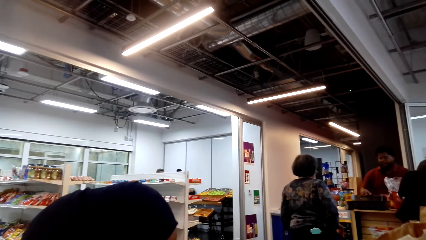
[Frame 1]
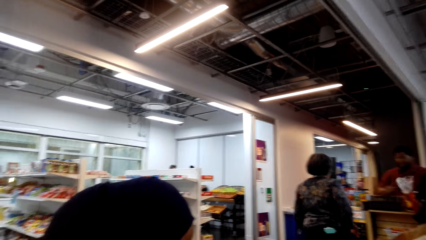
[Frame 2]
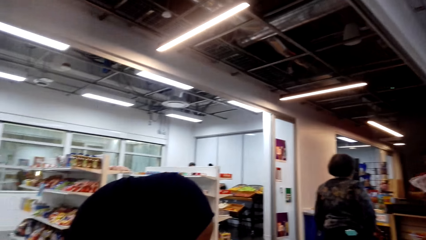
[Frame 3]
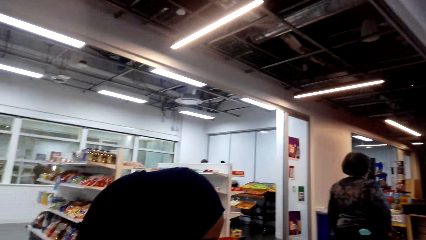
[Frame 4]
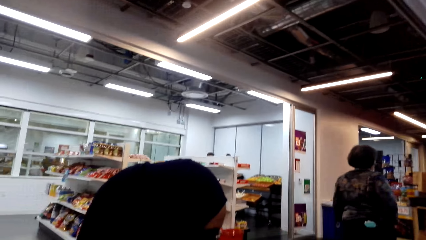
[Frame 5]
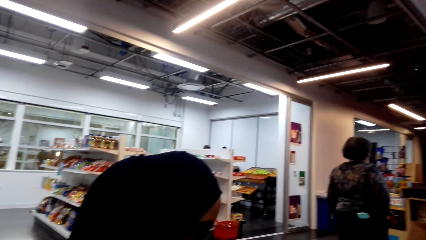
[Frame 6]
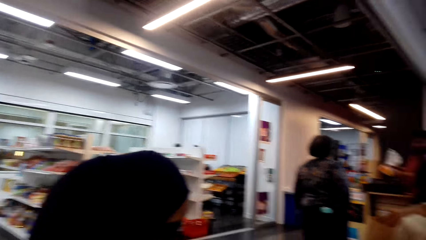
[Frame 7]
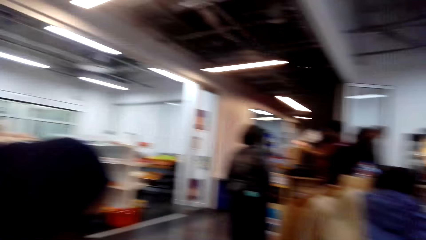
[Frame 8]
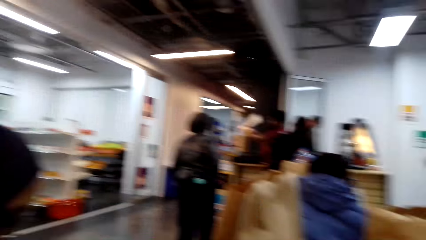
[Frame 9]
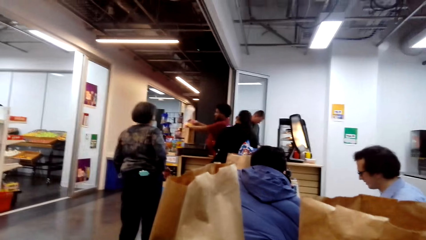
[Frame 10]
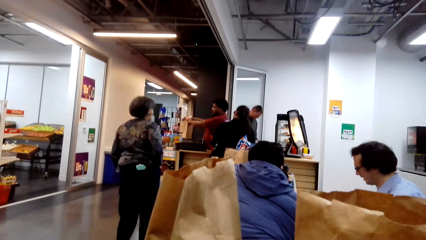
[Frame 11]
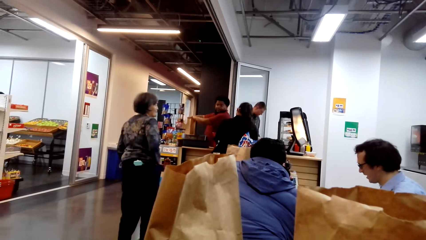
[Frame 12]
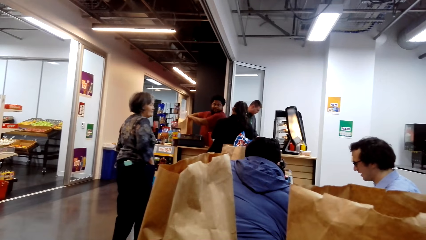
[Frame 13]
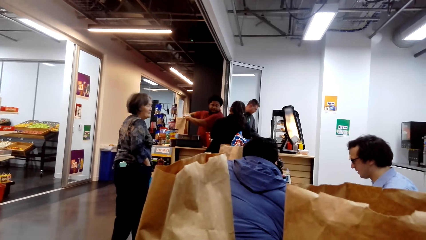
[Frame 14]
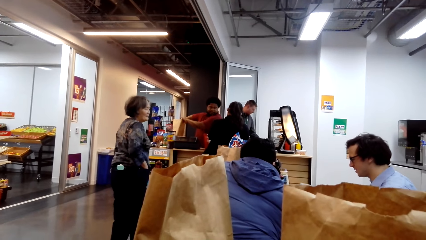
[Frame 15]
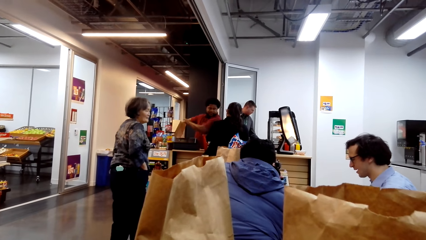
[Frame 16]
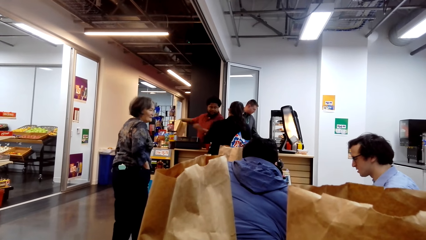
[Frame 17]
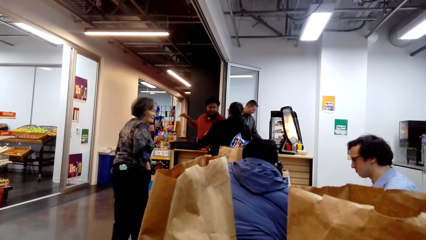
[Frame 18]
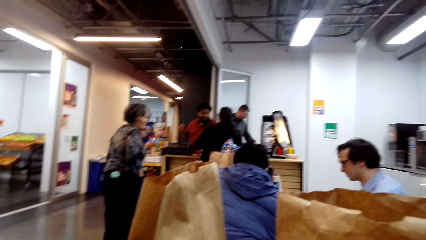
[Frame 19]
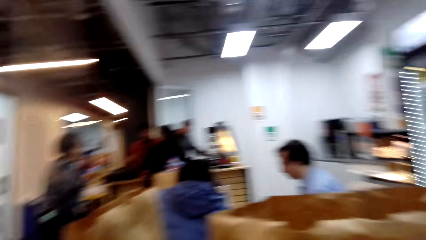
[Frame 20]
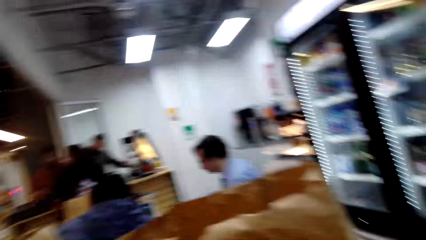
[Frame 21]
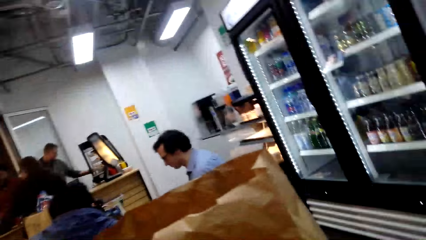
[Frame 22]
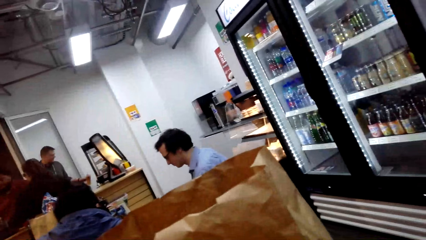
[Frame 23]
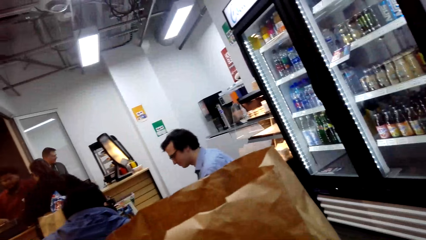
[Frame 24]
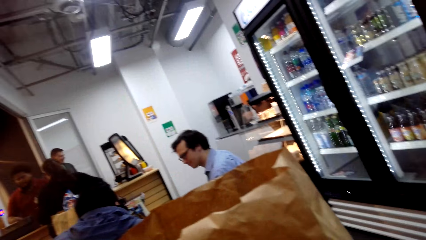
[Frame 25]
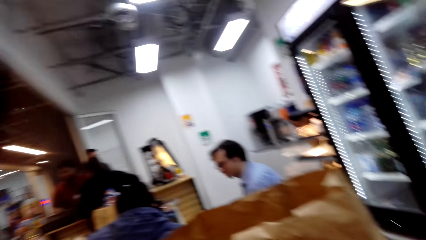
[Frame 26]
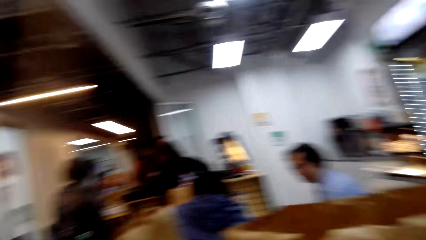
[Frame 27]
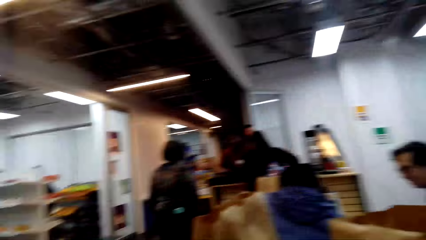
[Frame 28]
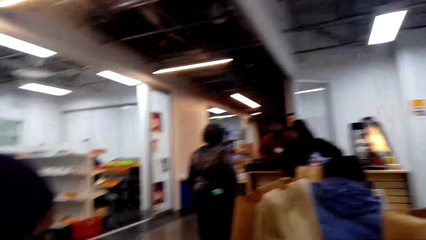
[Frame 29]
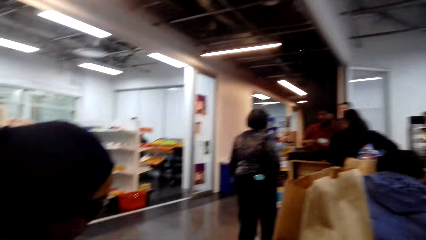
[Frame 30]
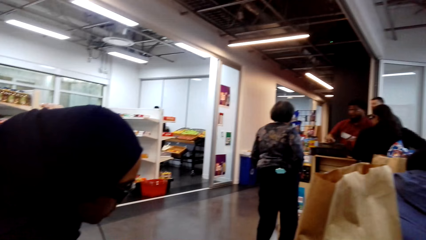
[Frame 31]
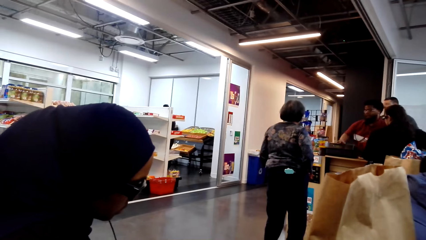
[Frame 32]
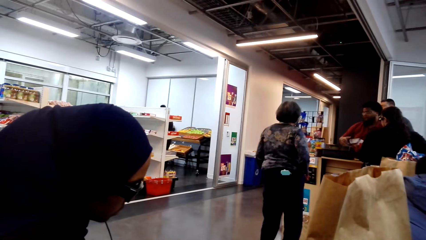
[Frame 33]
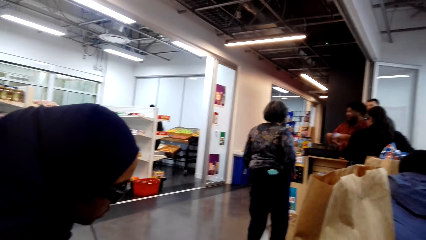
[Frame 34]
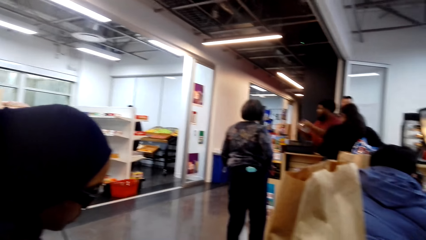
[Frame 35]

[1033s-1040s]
The camera wearer looks around.

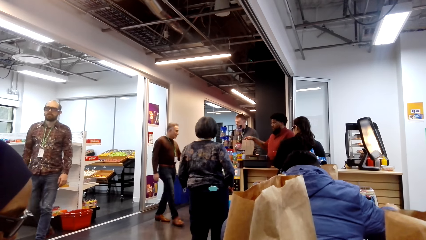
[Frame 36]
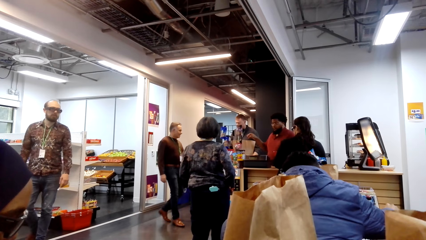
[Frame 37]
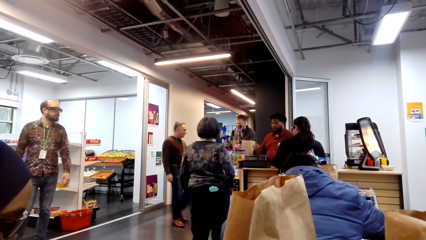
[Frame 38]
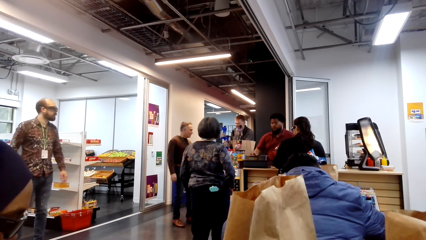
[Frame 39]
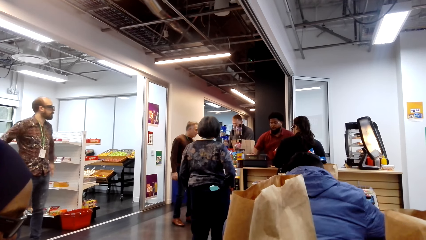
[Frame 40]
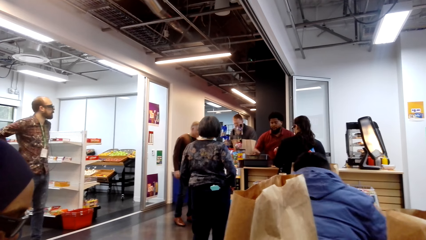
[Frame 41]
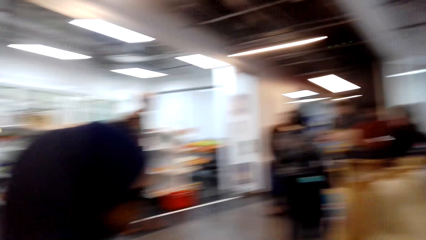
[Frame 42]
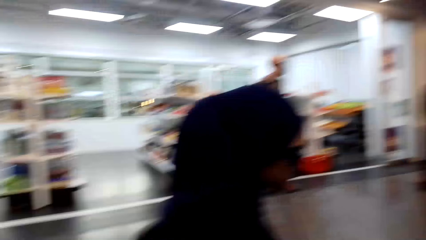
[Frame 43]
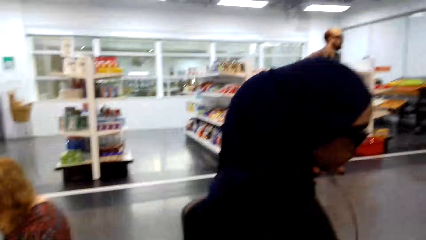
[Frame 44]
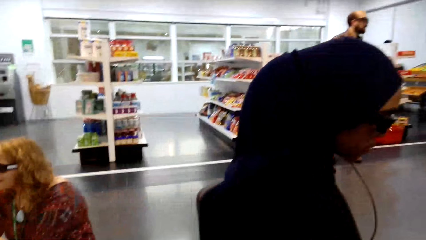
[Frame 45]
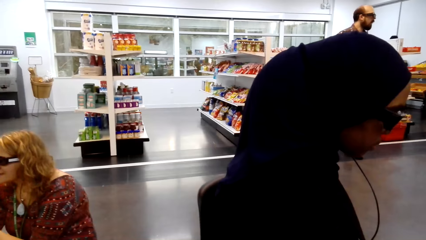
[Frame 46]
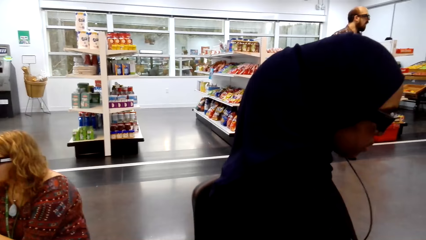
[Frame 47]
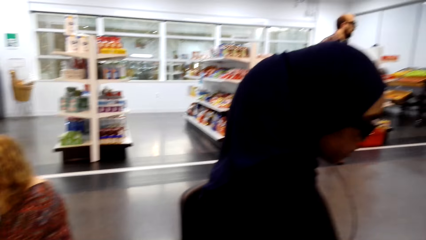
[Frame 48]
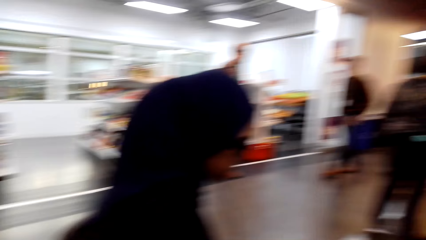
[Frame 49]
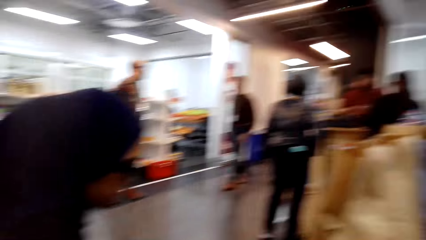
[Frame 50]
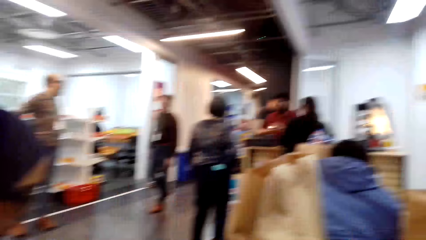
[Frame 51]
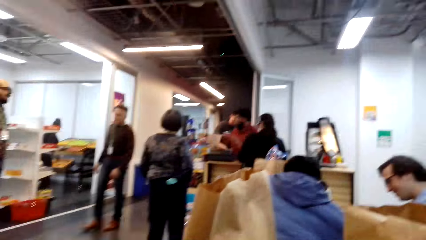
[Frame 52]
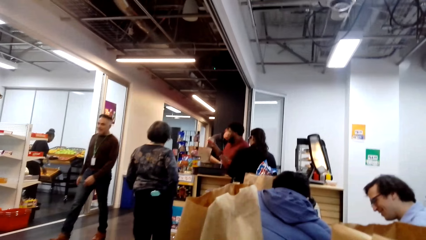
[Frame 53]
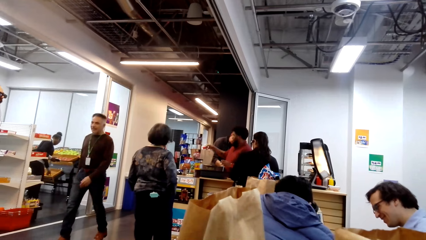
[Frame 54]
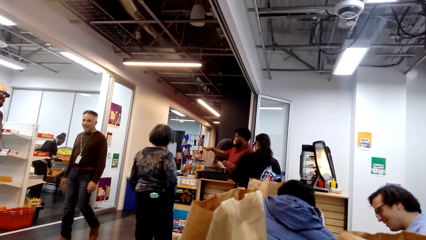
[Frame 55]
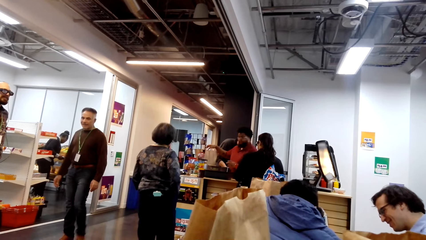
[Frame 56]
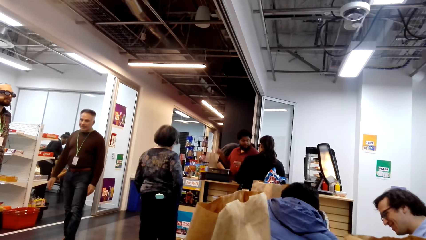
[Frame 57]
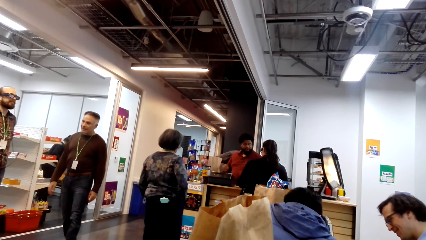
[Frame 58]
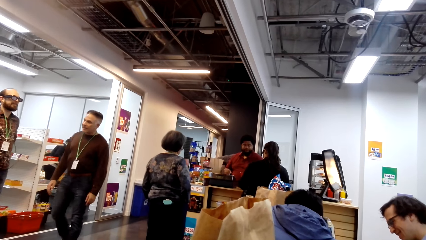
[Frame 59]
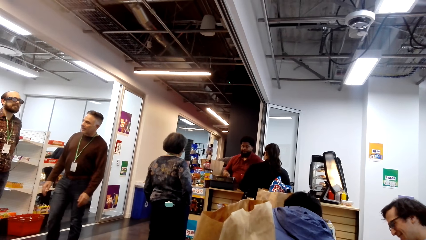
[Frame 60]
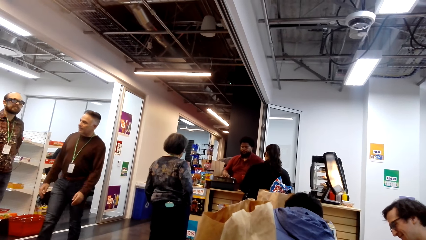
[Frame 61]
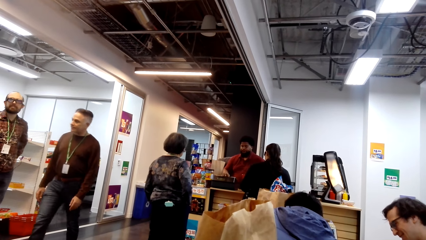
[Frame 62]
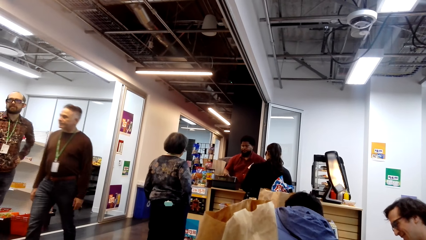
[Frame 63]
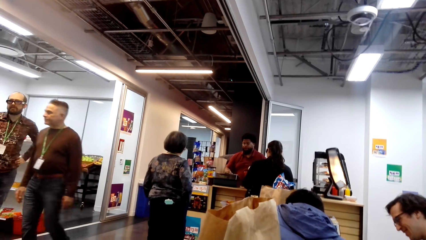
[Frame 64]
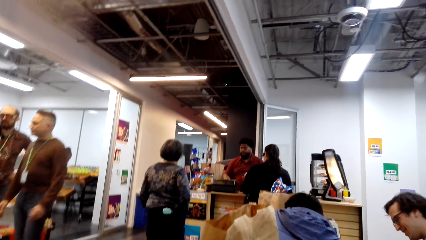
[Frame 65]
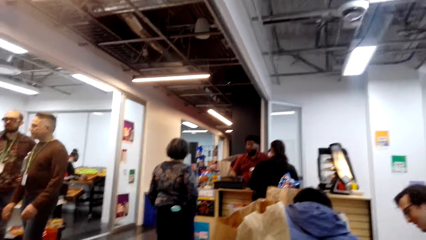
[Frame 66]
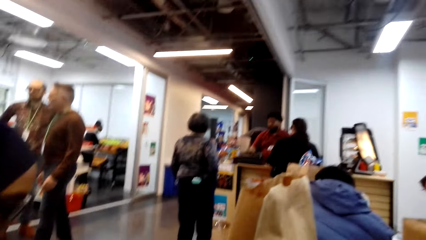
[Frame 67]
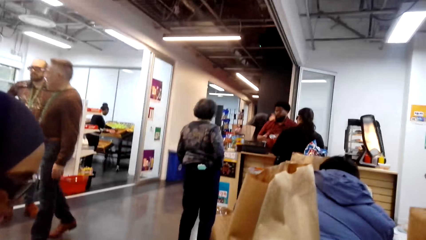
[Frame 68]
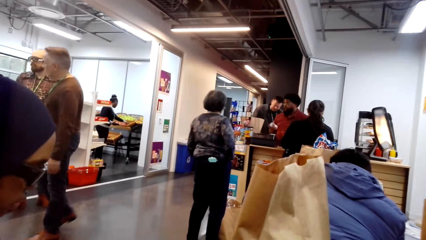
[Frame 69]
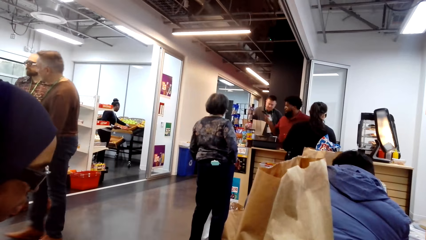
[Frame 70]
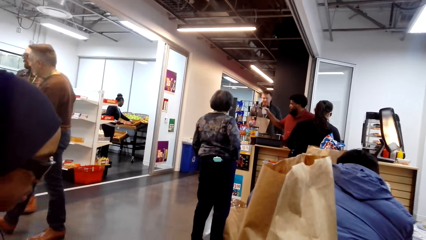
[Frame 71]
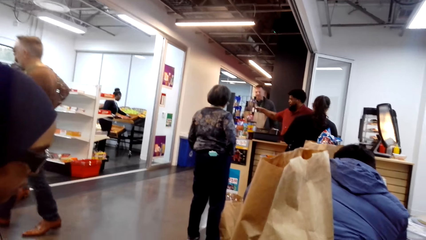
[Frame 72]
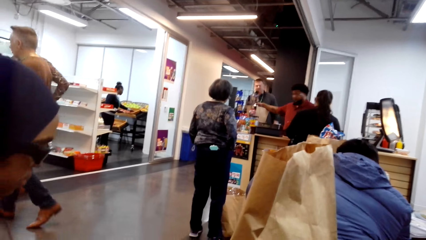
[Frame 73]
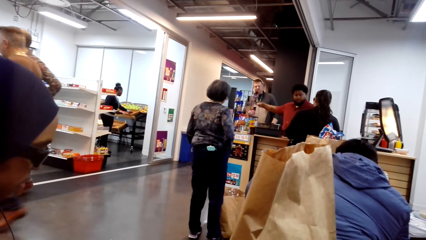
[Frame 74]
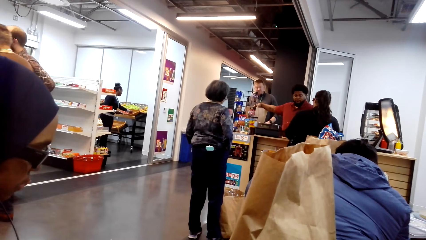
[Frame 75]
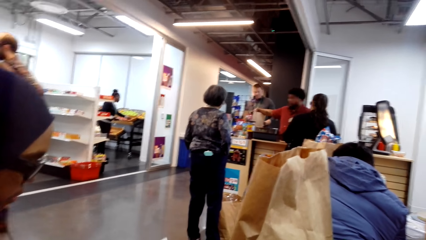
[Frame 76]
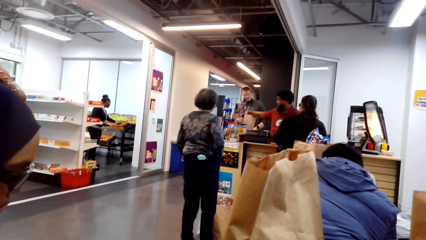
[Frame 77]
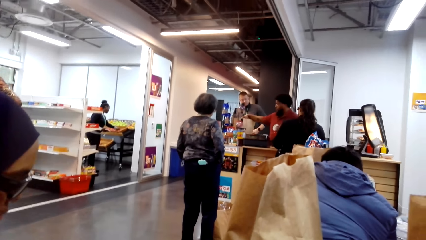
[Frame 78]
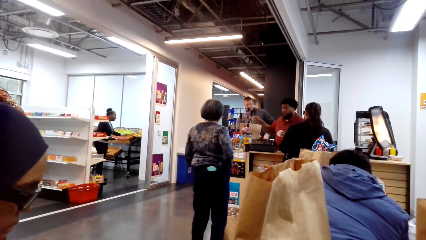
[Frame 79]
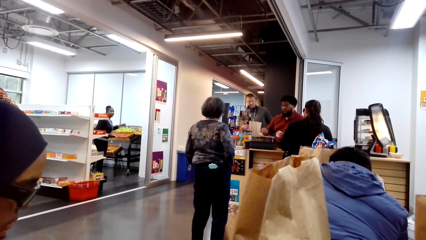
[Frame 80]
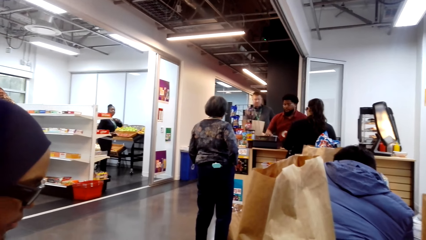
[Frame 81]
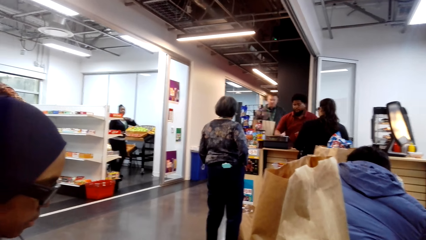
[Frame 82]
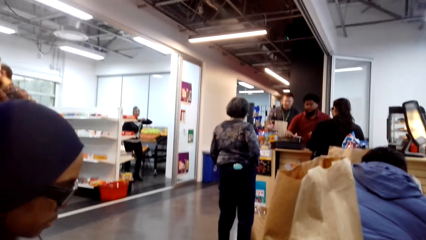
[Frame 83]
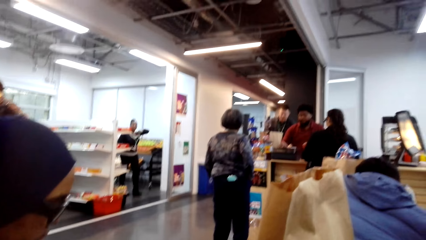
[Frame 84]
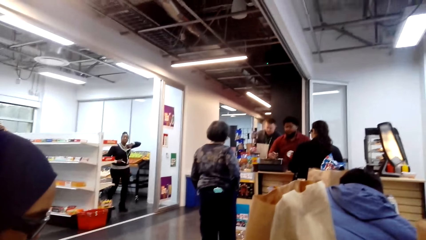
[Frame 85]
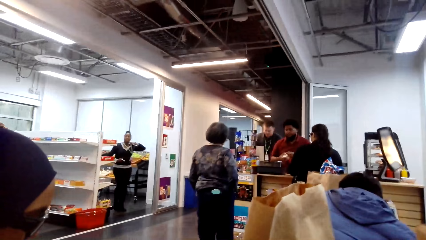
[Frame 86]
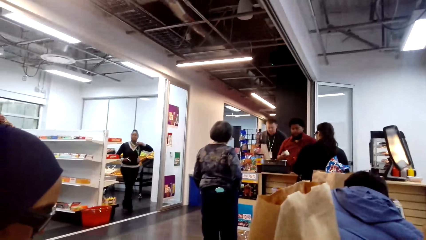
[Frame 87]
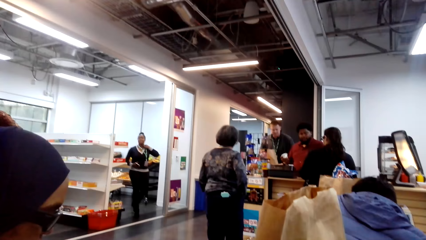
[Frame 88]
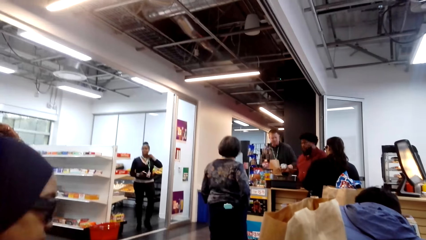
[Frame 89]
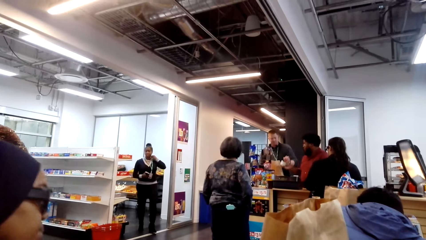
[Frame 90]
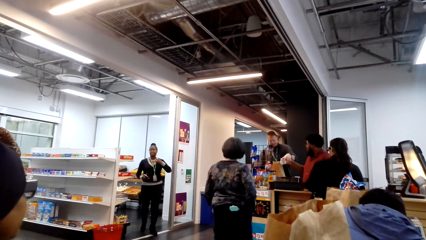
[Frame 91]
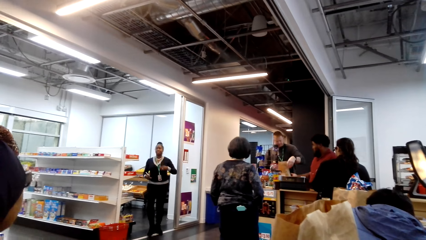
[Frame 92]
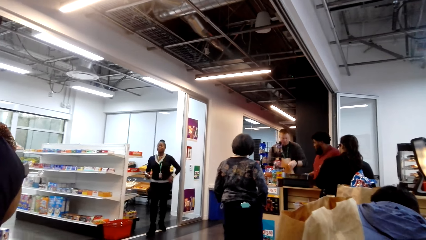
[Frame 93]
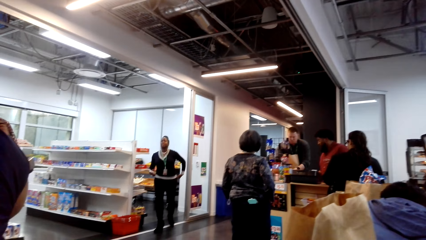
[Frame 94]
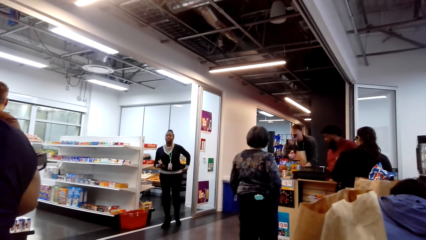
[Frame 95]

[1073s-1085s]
The camera wearer looks around.
